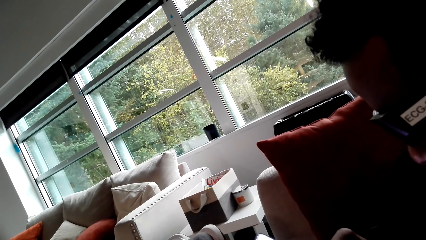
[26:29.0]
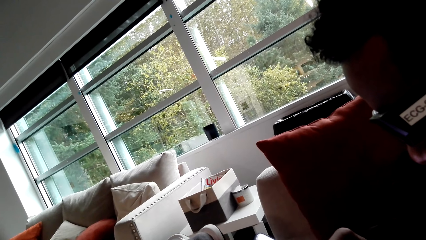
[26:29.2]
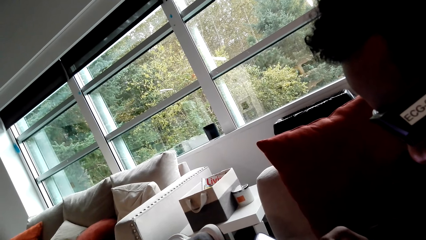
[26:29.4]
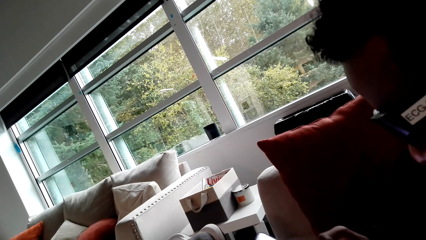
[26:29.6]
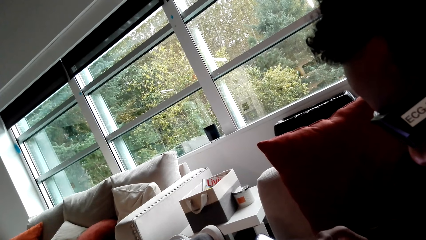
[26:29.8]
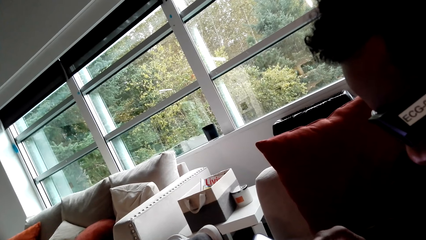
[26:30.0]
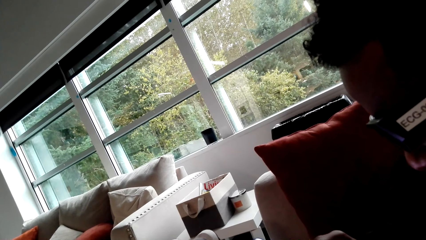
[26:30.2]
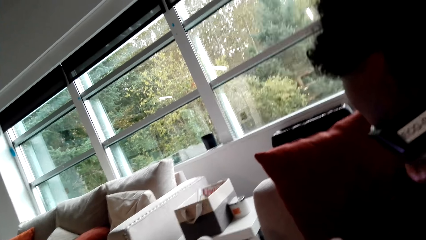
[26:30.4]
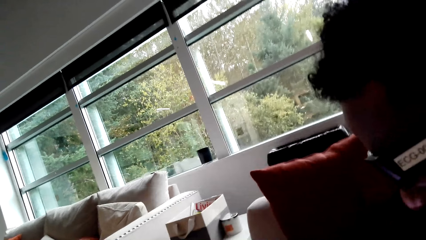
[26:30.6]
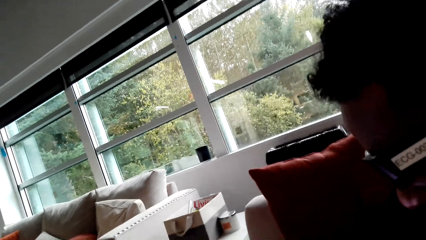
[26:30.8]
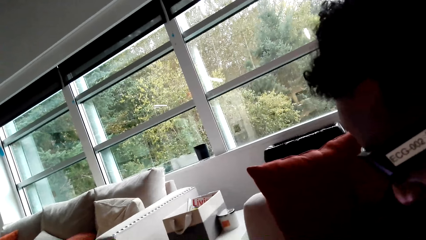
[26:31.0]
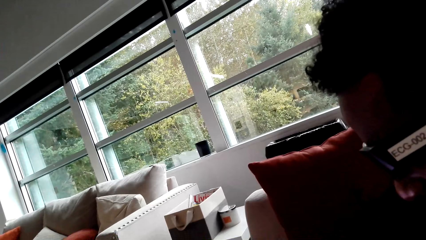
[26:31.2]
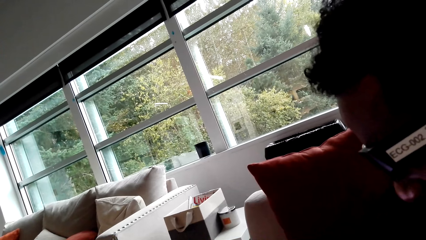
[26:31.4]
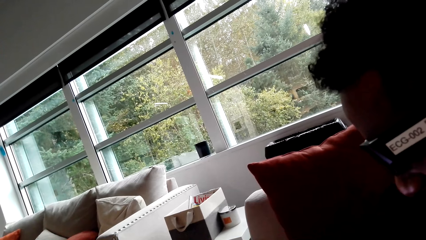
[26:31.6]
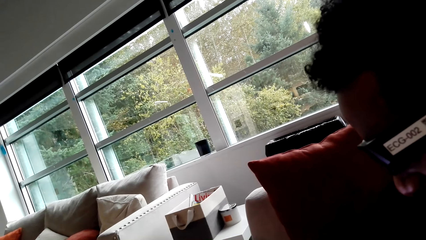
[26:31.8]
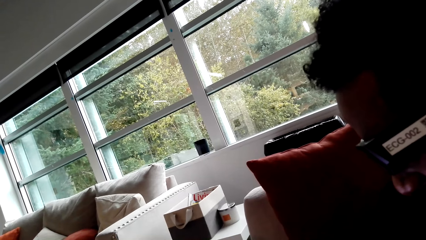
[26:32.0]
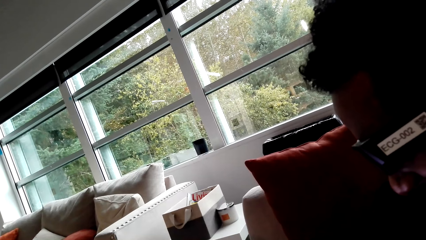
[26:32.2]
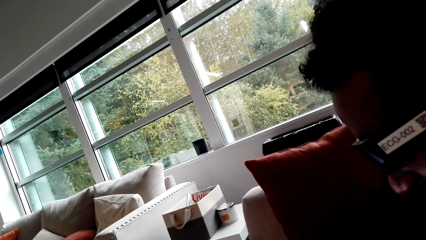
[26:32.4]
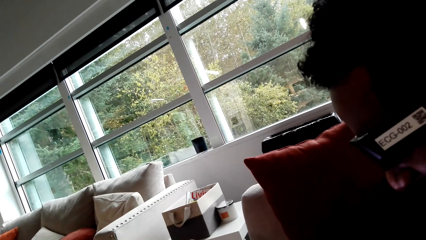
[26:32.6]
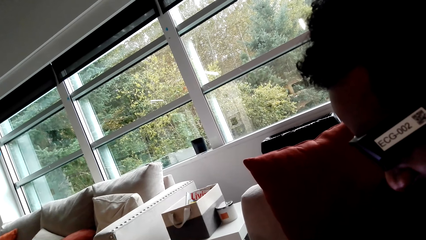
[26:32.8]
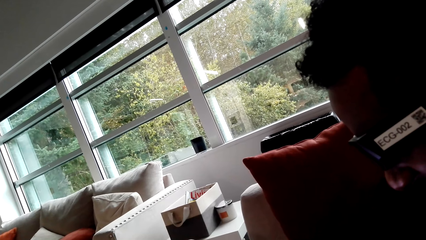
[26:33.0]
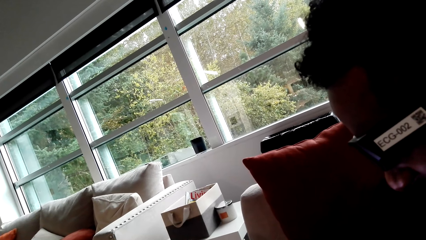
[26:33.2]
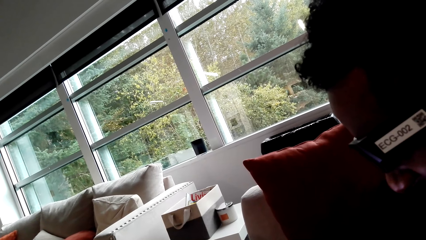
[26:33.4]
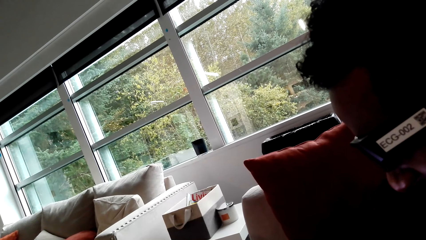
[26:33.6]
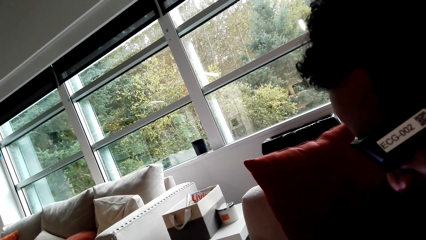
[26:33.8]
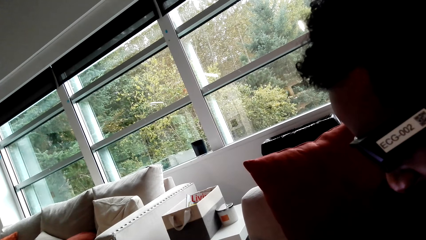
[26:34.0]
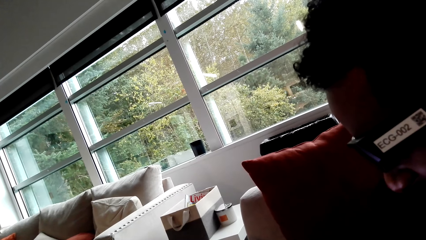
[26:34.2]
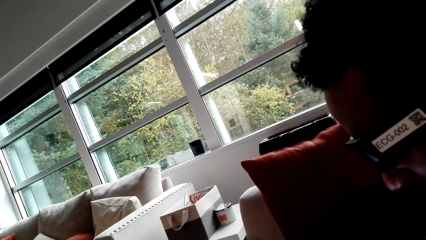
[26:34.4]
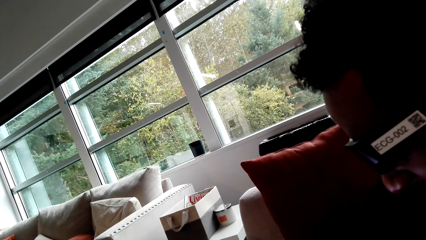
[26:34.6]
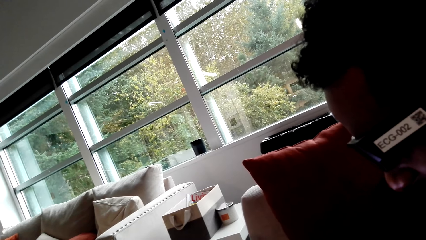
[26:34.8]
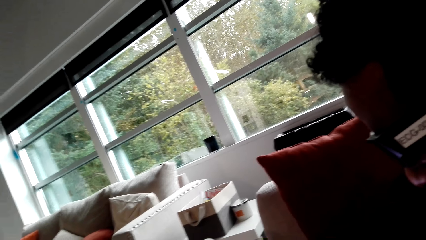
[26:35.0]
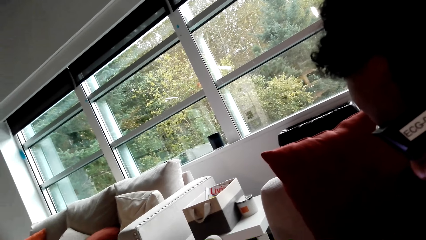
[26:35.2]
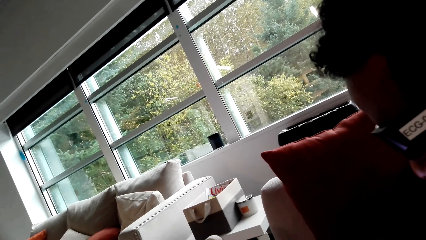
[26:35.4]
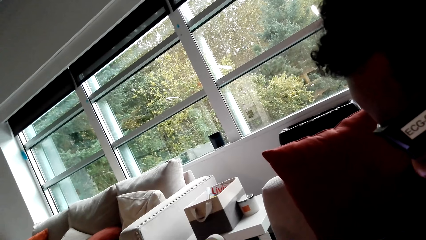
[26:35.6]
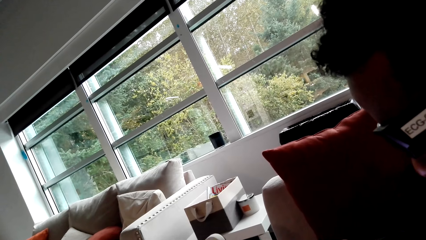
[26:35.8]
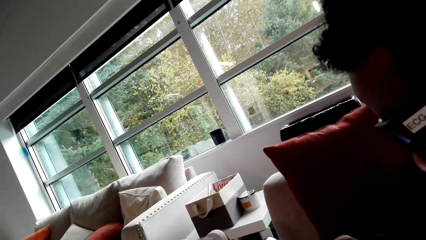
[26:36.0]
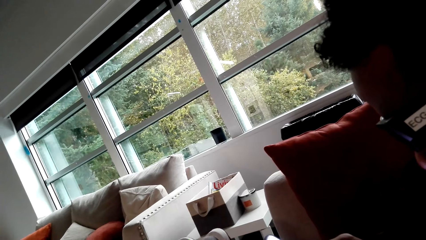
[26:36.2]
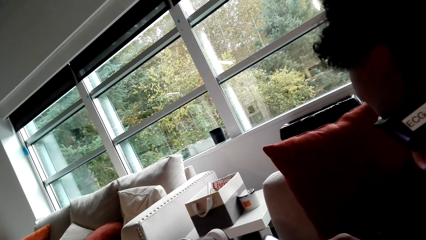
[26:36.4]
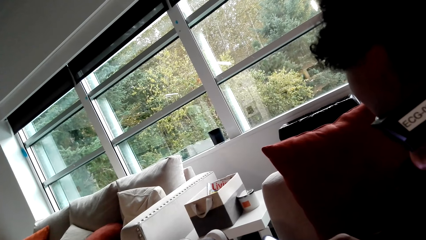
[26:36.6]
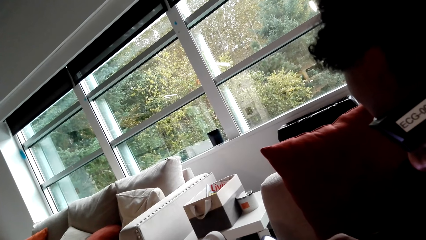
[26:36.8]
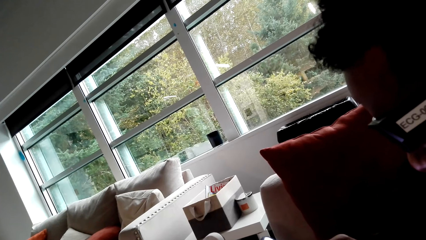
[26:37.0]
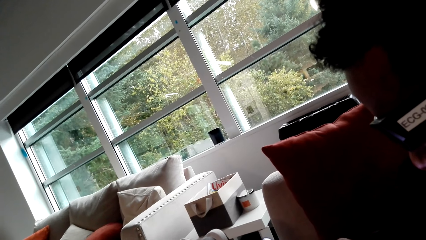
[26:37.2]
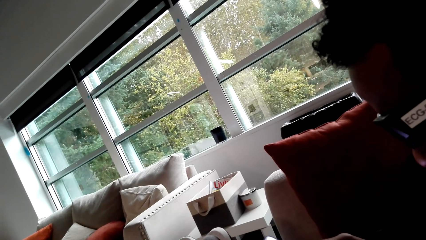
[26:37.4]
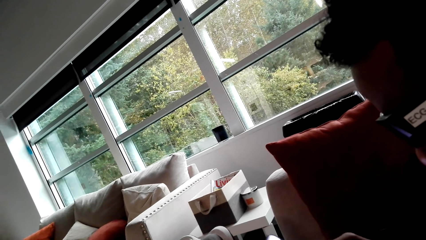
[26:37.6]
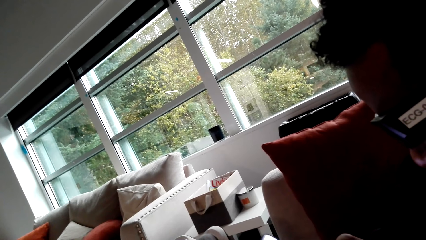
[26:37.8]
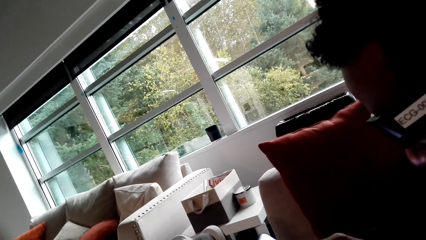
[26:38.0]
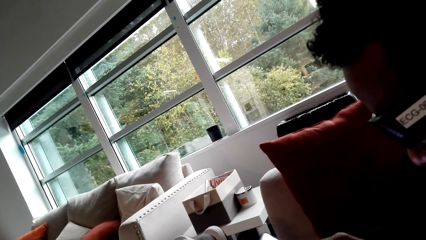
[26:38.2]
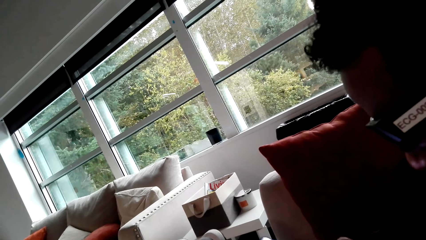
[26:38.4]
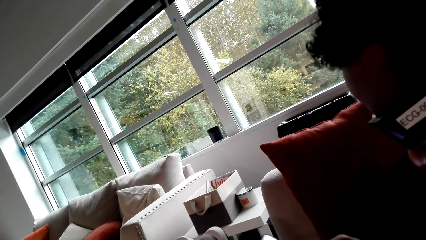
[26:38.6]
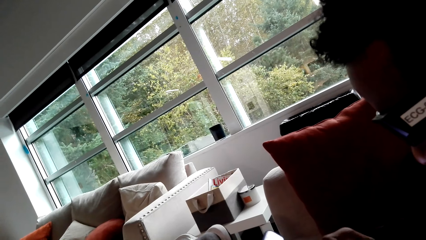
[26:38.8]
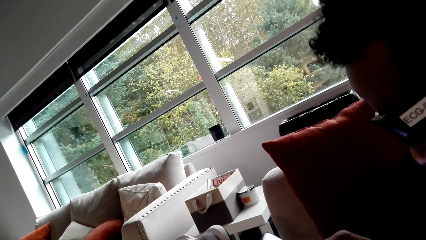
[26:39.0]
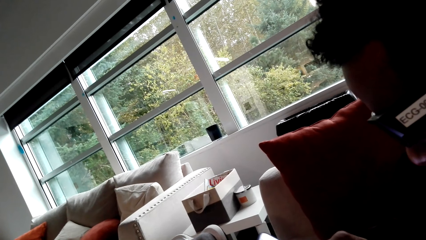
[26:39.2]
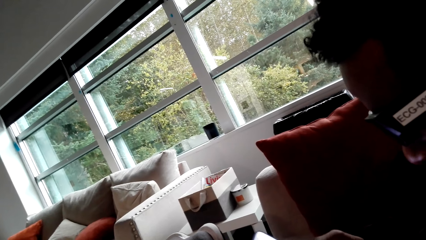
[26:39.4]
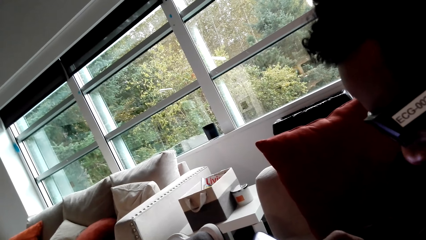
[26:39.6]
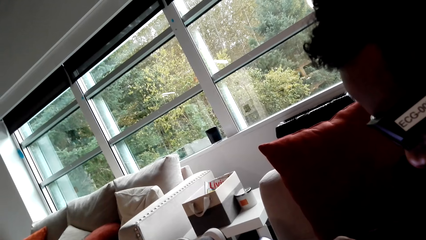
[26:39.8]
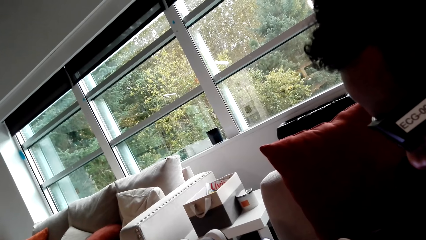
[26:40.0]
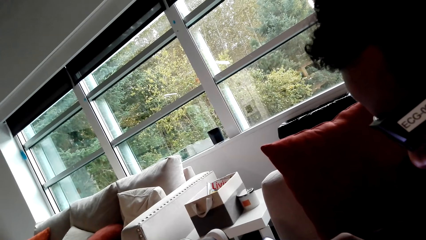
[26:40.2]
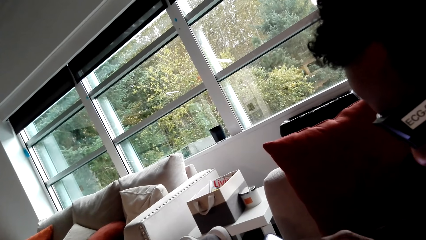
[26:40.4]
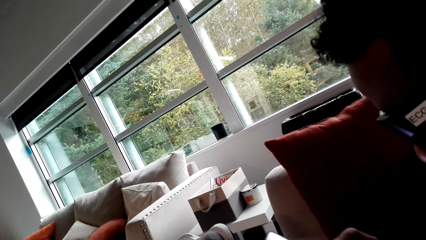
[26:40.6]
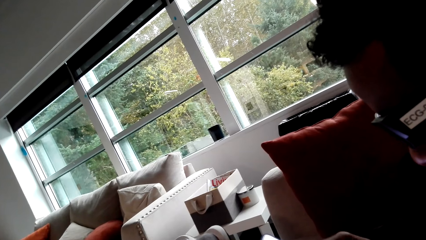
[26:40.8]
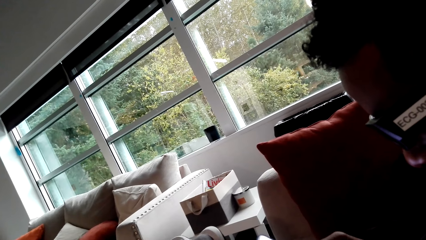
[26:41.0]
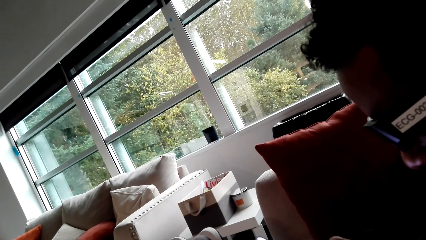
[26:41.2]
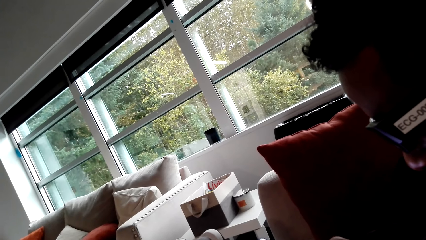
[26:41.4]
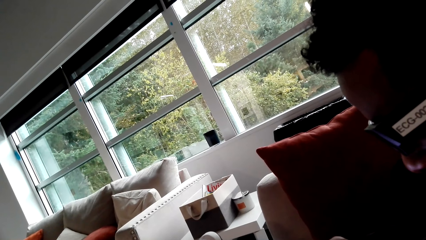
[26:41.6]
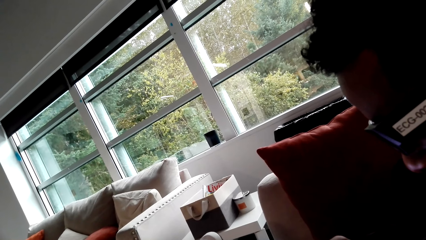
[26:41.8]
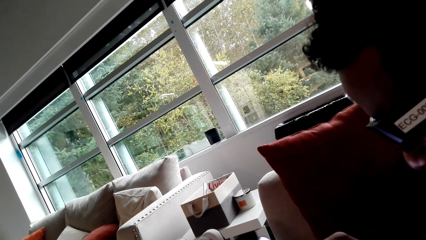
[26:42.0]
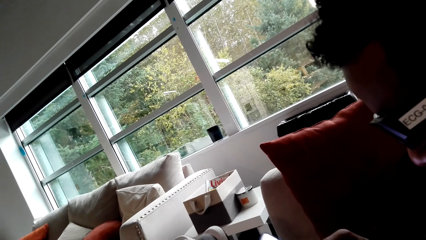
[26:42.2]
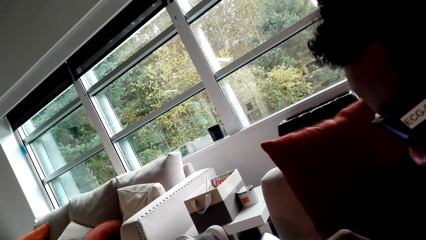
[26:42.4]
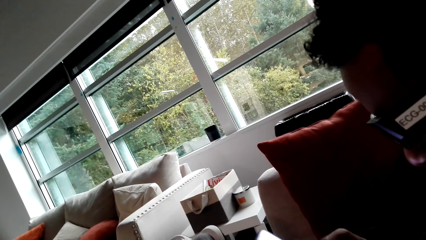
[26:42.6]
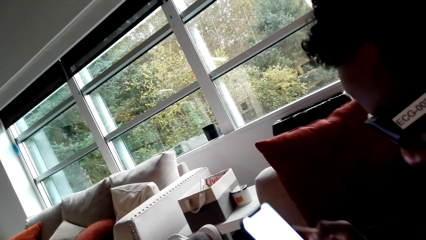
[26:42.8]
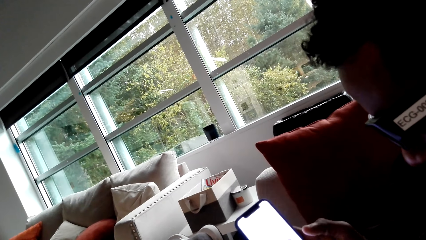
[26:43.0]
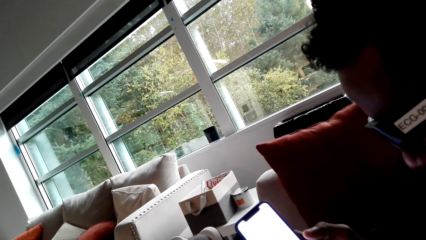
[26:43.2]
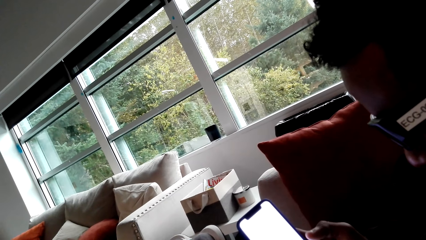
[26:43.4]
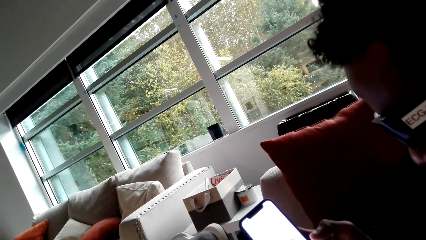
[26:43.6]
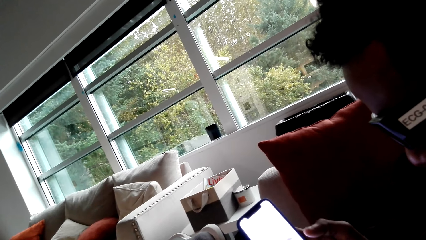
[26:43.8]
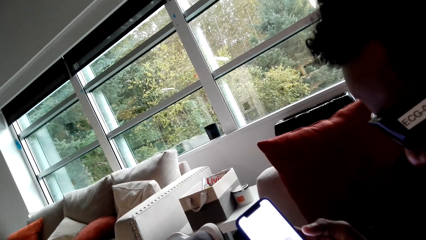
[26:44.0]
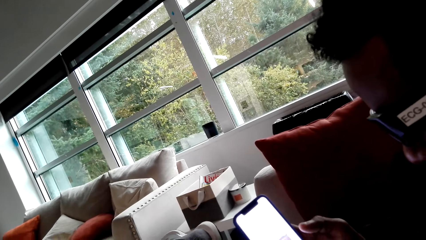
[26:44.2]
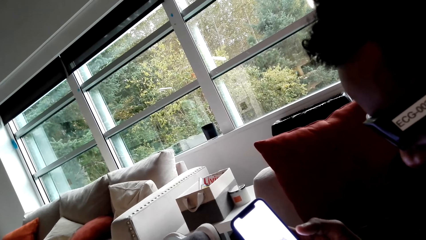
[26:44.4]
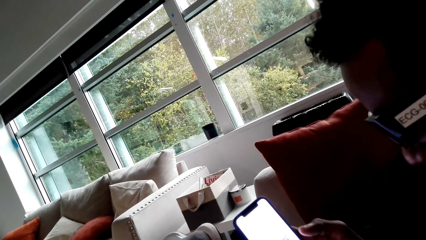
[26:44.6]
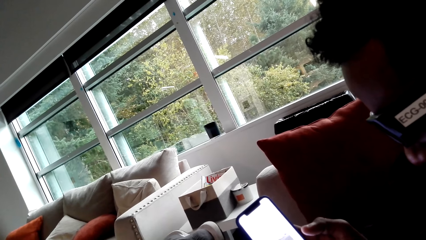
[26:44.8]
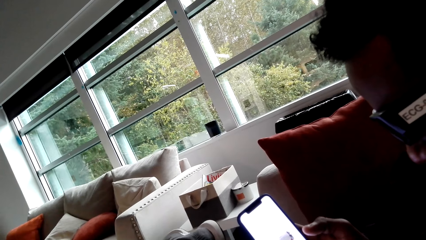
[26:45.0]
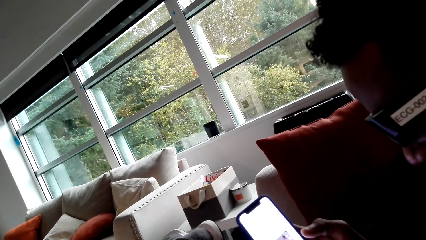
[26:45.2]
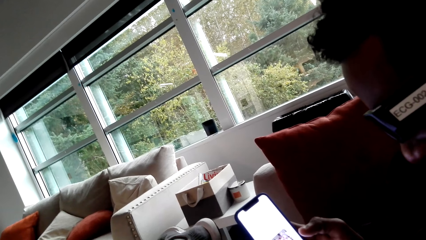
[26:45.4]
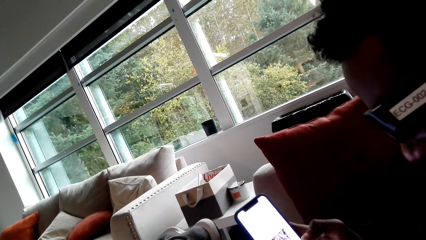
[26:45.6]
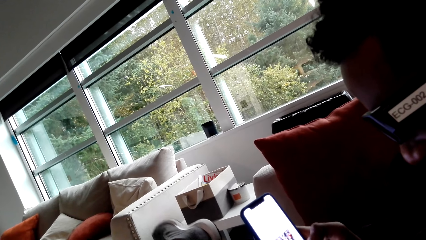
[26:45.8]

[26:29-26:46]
The camera wearer looks outside. A man raises the phone.
